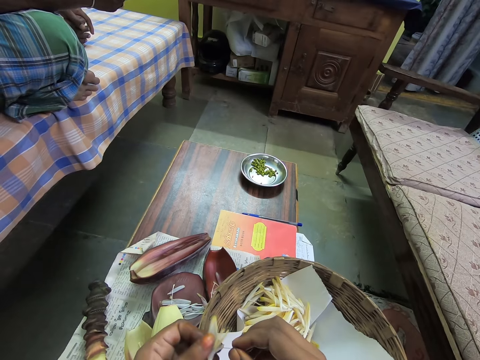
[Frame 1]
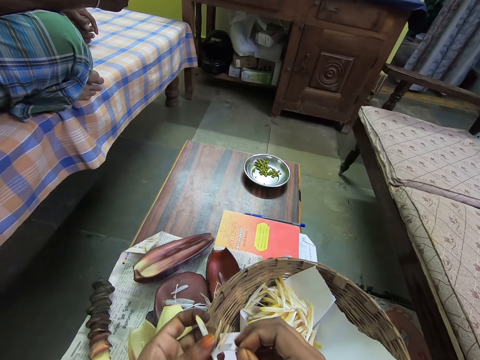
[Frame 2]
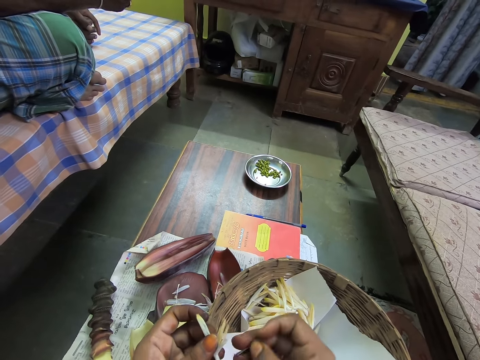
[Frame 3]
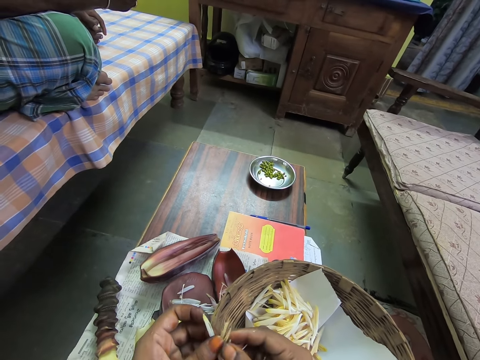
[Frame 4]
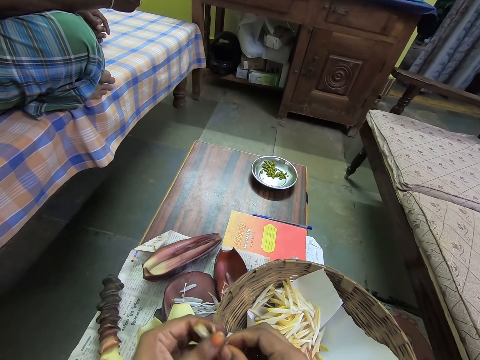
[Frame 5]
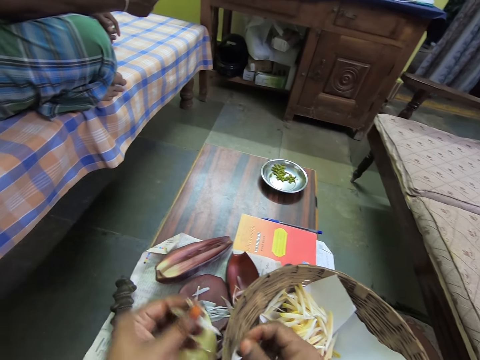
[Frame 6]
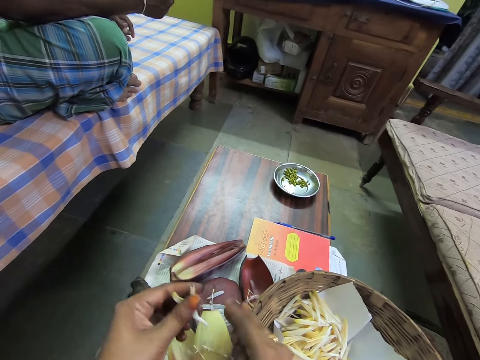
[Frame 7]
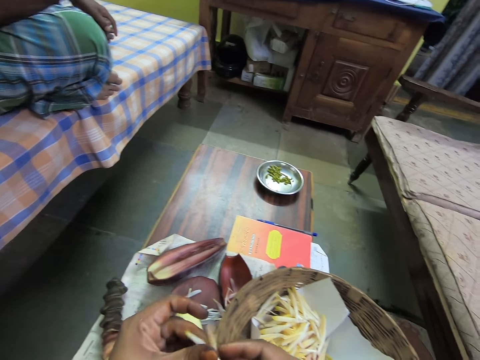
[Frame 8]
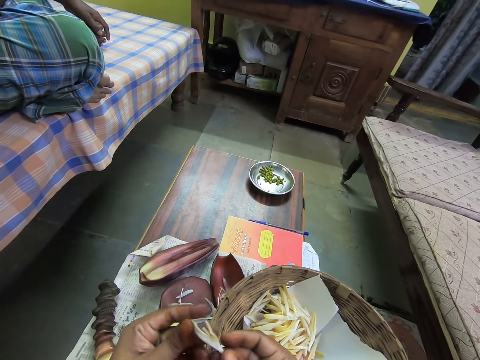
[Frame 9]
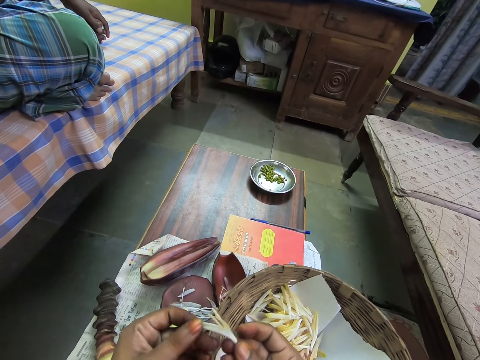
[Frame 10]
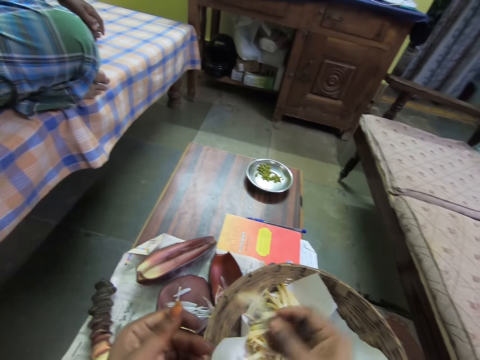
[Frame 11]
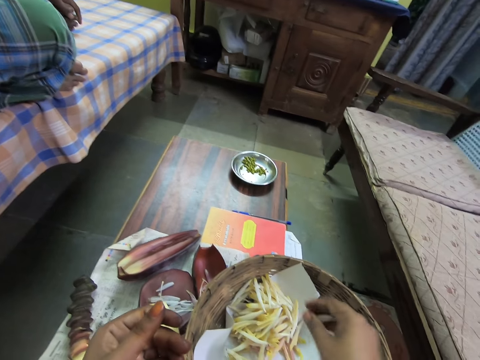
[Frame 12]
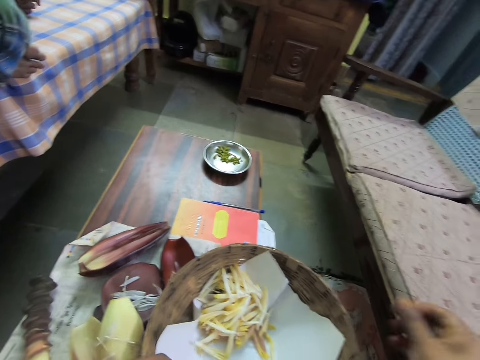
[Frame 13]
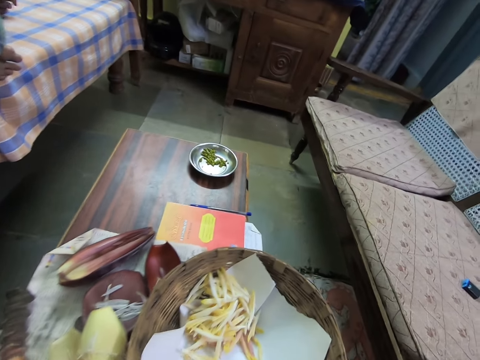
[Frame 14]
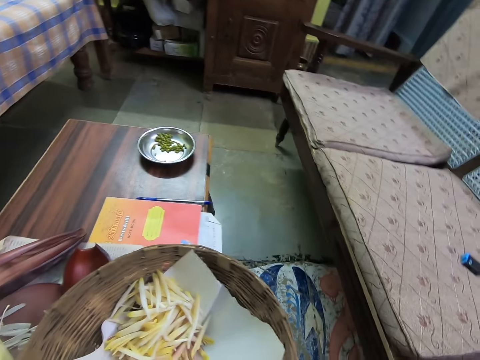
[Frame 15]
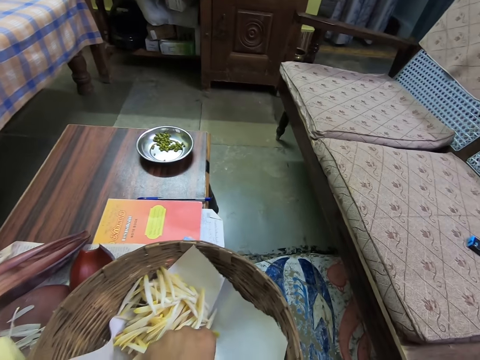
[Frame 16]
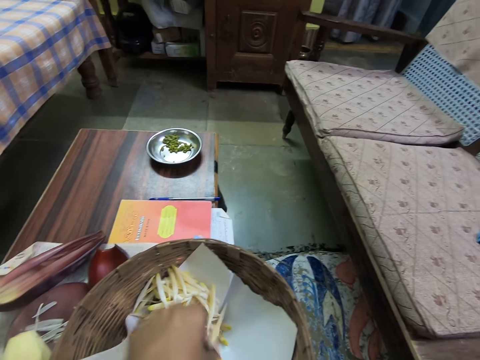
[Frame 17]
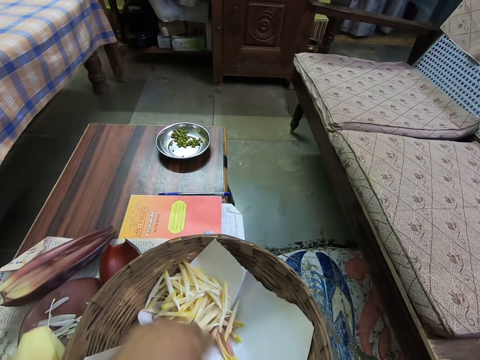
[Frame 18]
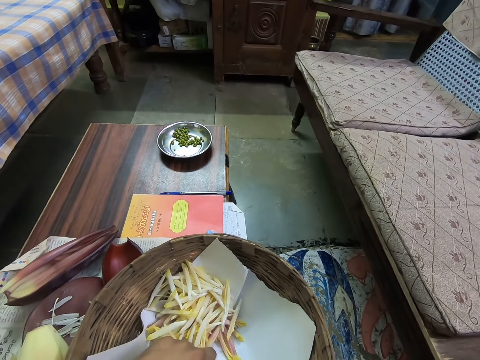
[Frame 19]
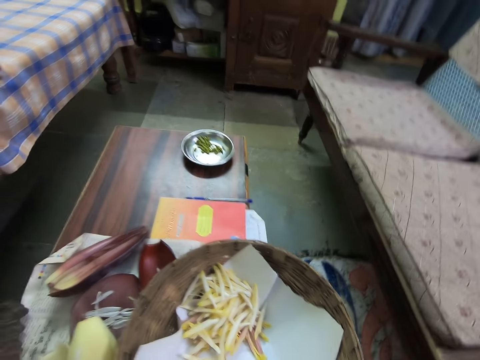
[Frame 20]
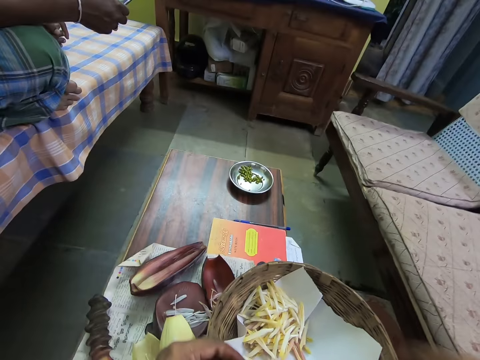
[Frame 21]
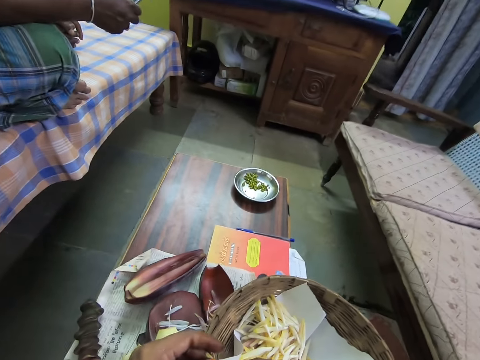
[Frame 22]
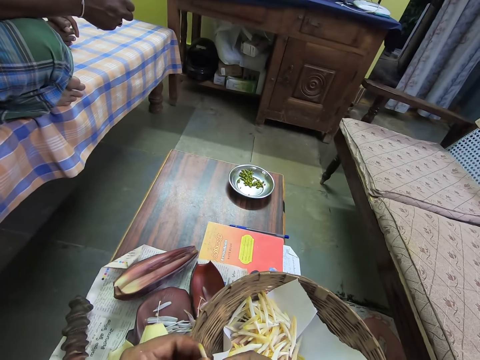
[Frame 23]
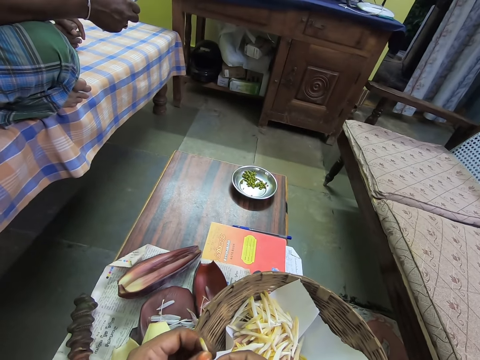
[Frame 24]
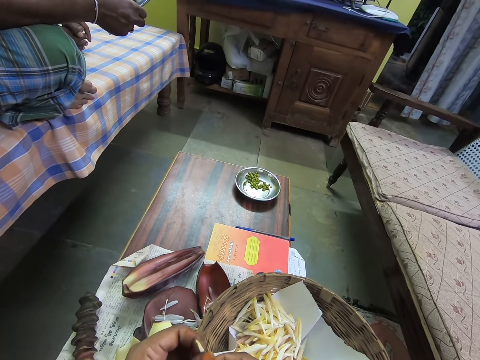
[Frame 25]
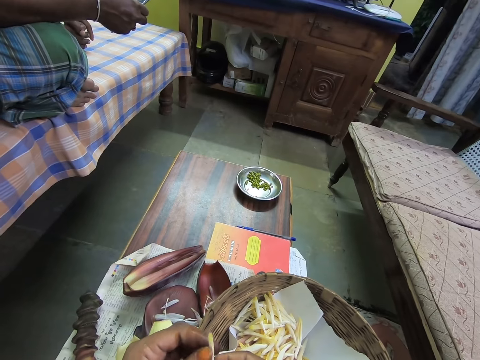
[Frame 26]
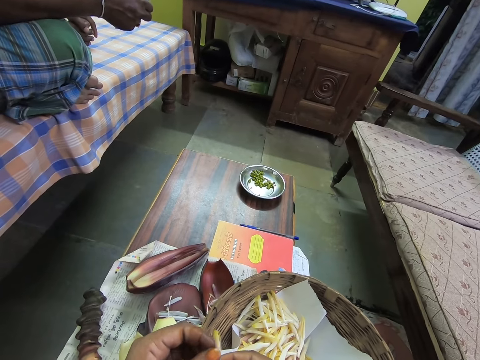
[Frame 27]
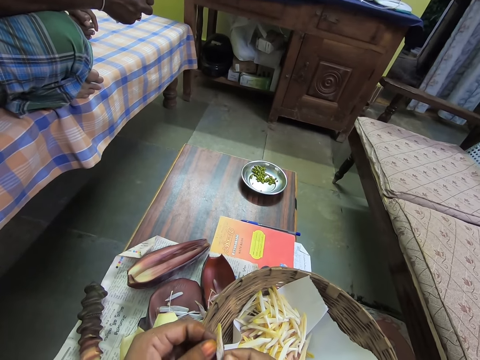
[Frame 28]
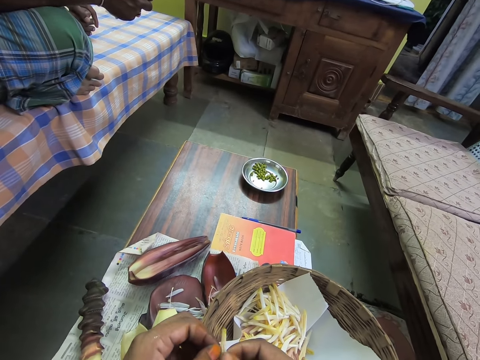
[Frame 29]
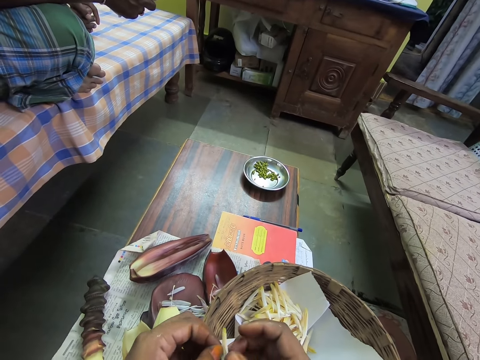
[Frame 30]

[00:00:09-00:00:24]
The camera wearer removes a pistil of the floret in her left hand with her right hand. She drops the pistils of the floret on the table with her right hand. She holds the floret of the banana flower with both hands. She holds the floret with her right hand. She drops the floret in the basket with her right hand. She takes a floret of the banana flower from the basket with her left hand. She holds the floret of the banana flower with both hands. She separates the flower.

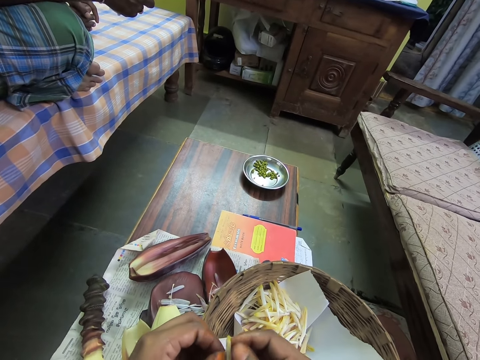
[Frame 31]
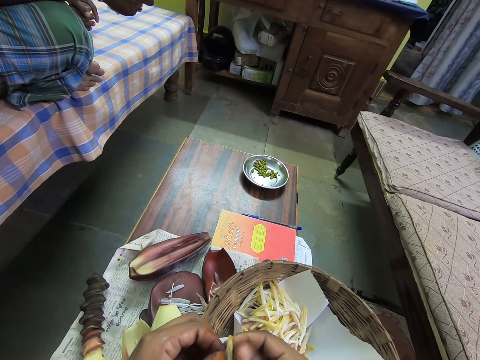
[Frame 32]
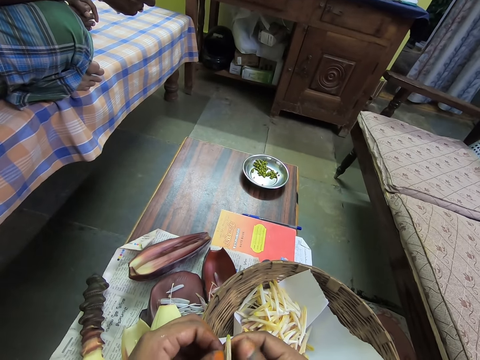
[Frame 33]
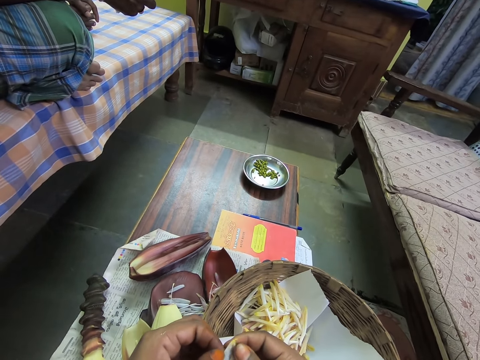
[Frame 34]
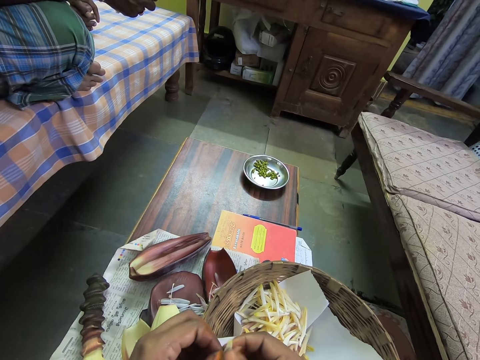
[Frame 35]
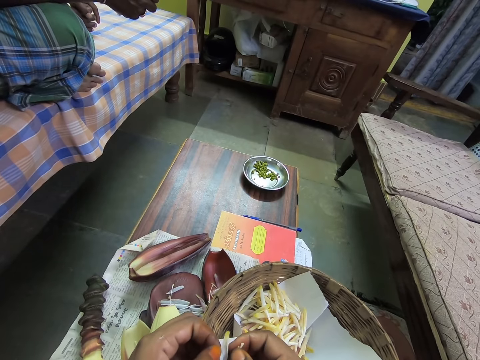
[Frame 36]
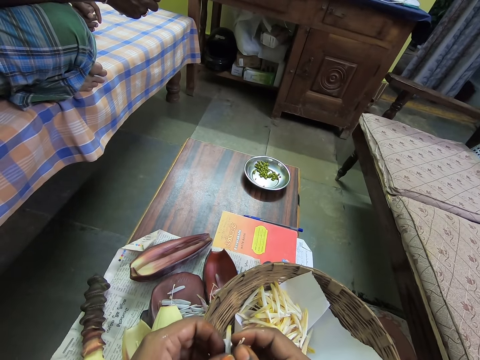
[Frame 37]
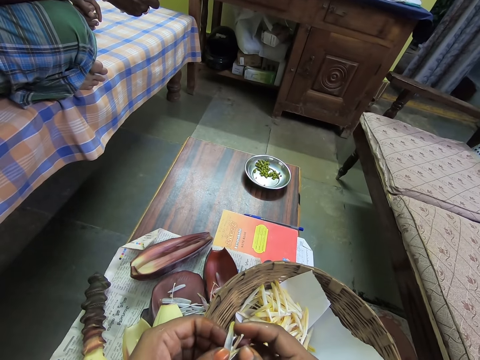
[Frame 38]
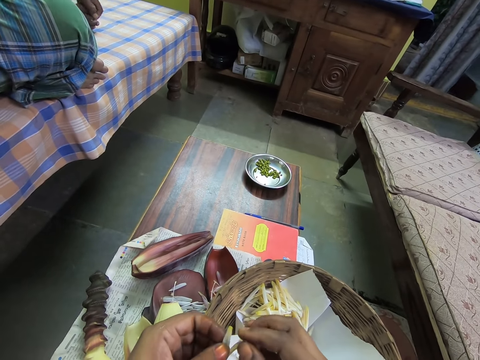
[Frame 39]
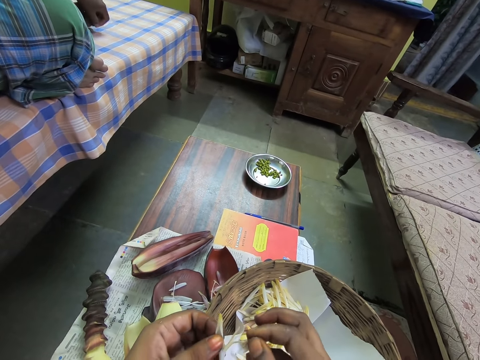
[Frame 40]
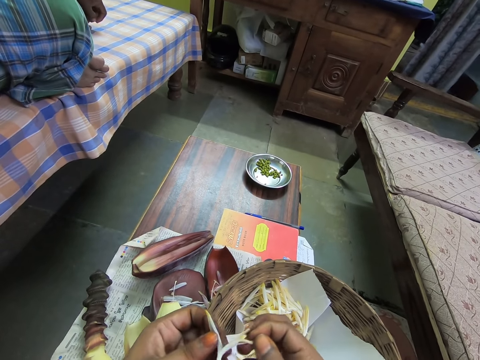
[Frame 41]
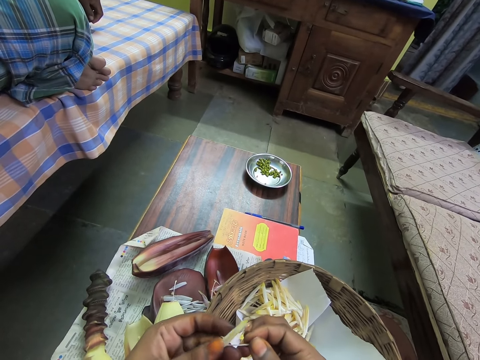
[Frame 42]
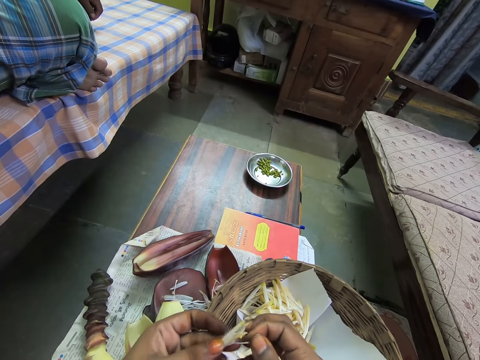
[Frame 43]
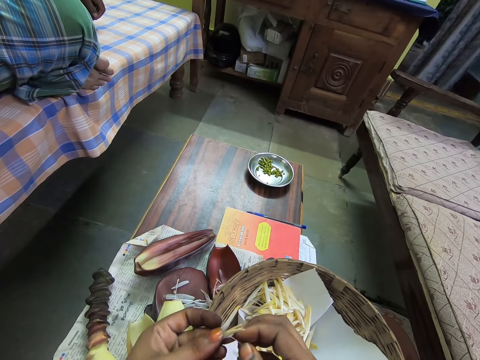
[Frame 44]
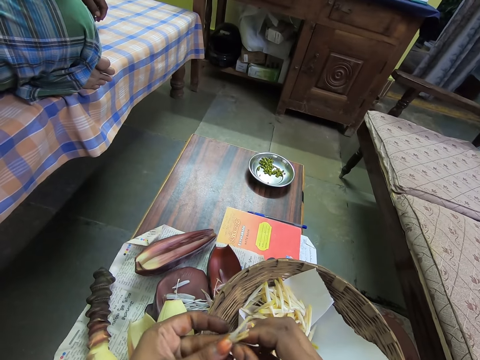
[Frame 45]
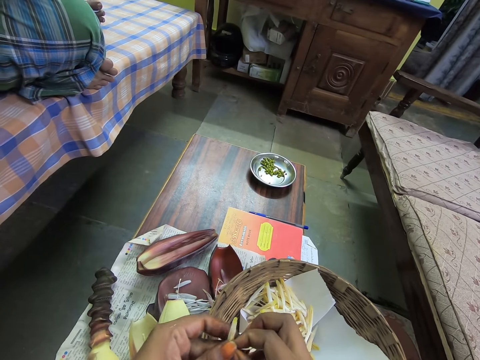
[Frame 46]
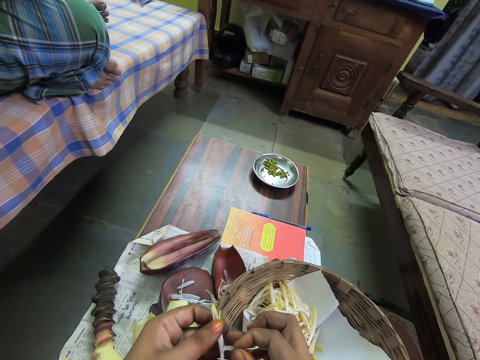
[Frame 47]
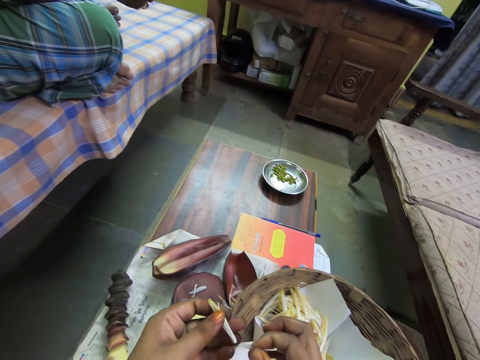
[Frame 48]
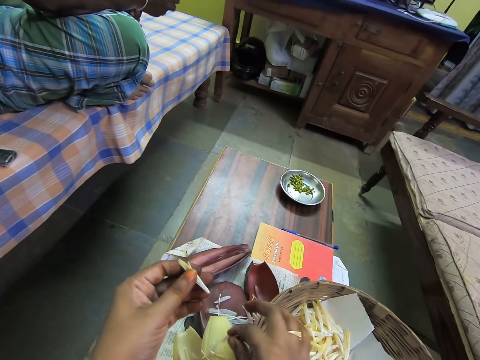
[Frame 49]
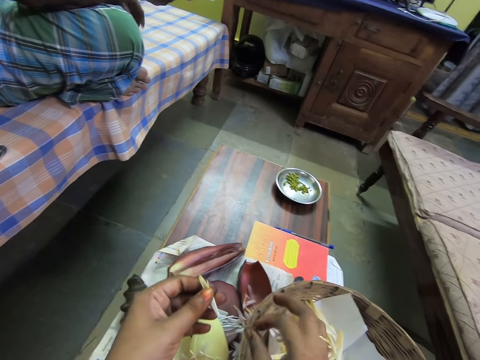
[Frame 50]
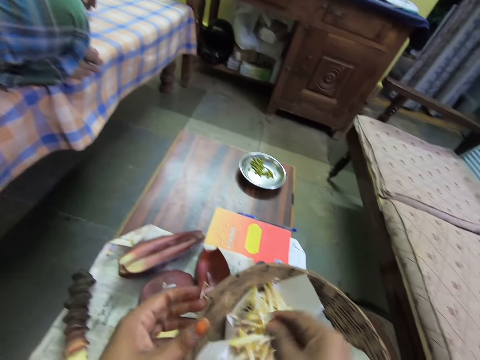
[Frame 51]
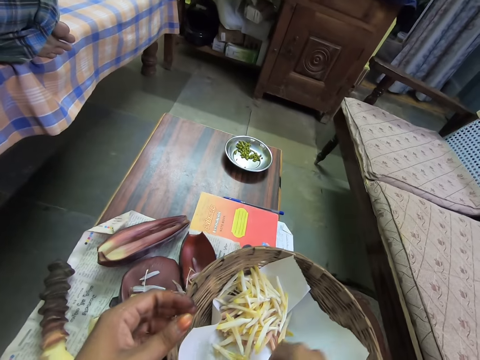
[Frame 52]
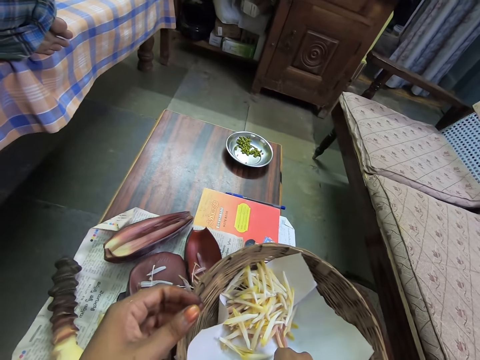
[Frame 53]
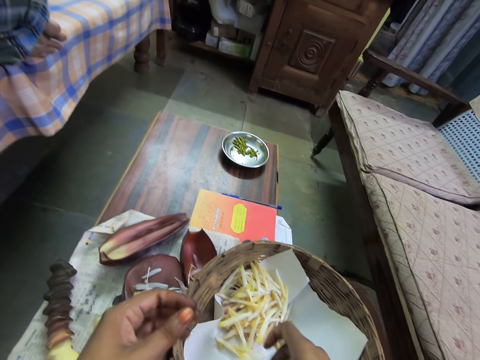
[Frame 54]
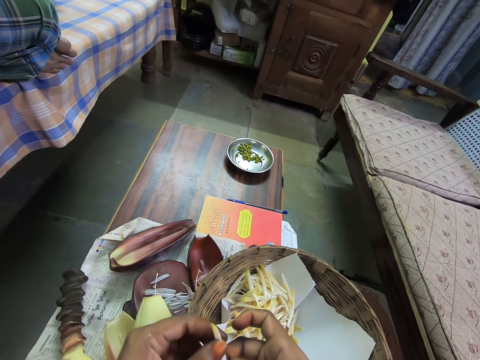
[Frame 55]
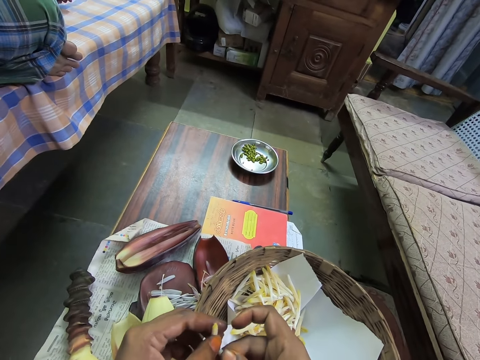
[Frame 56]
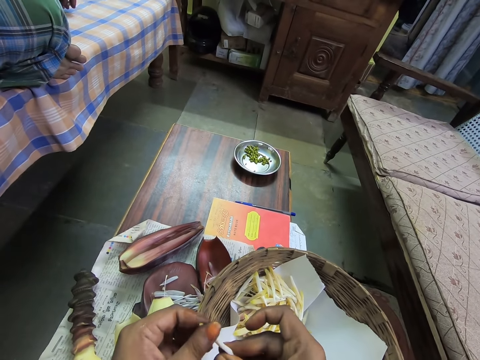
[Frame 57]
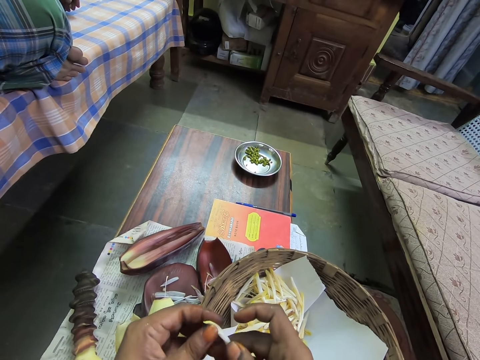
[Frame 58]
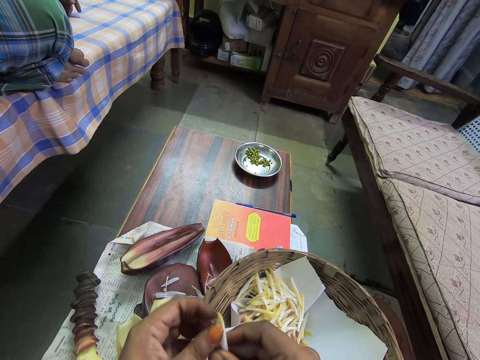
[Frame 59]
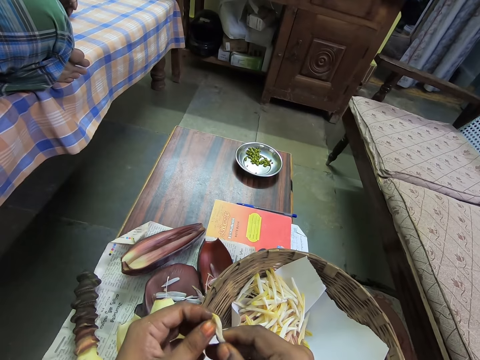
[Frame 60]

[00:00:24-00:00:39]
The camera wearer removes the pistil and calyx of the floret in her left hand with her right hand. She removes the pistil. She drops the calyx and pistil of the floret on the table with her right hand. She moves the floret from her left hand to her right hand. She drops the floret of the banana flower in the basket with her right hand. She takes a floret of the banana flower from the basket with her right hand. She holds the flower with both hands.
